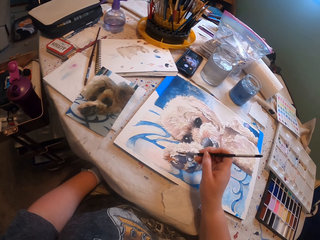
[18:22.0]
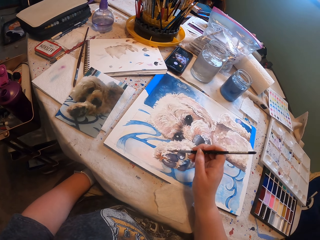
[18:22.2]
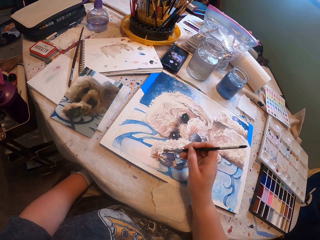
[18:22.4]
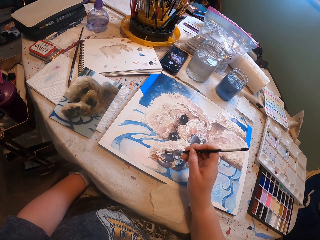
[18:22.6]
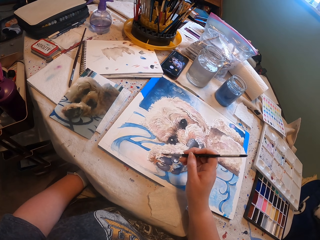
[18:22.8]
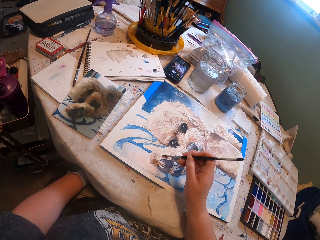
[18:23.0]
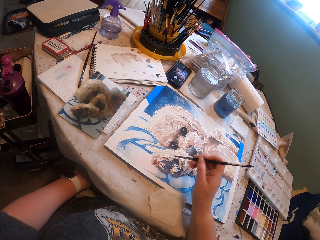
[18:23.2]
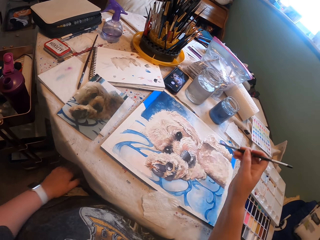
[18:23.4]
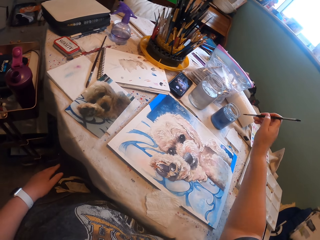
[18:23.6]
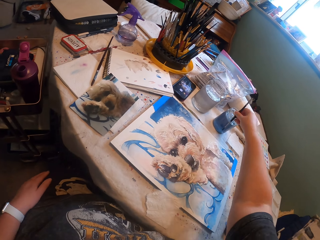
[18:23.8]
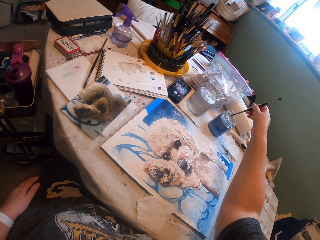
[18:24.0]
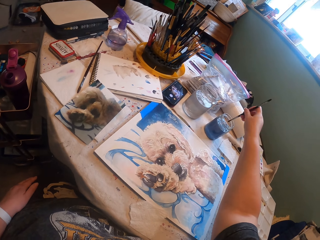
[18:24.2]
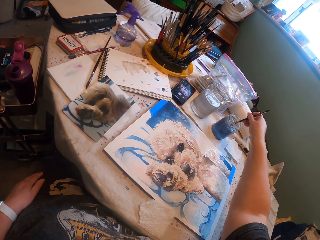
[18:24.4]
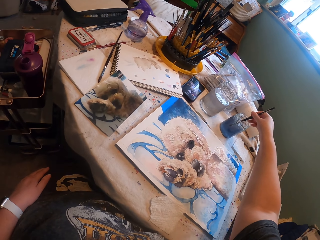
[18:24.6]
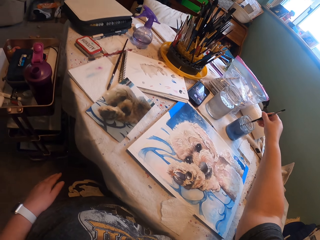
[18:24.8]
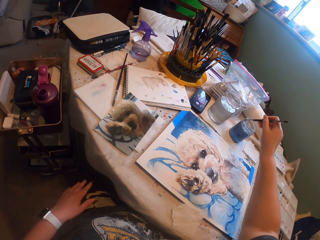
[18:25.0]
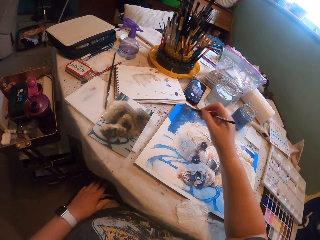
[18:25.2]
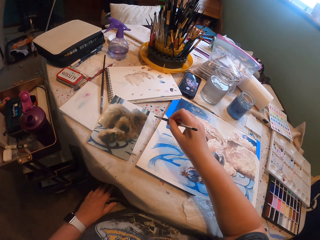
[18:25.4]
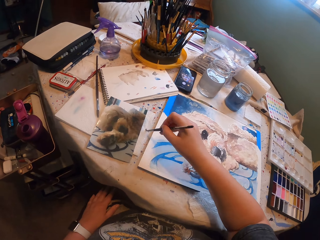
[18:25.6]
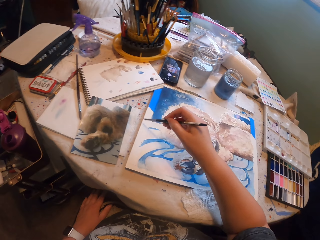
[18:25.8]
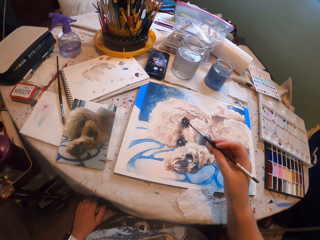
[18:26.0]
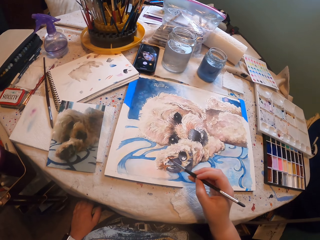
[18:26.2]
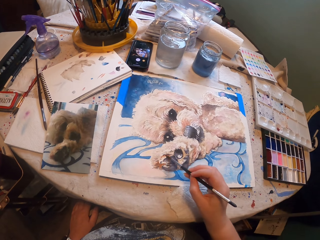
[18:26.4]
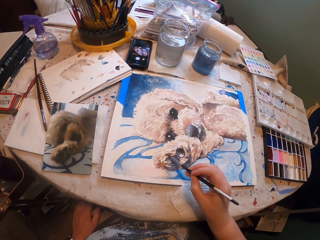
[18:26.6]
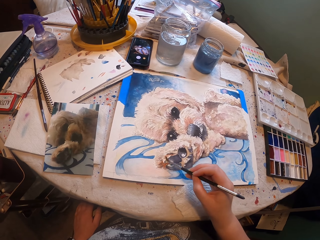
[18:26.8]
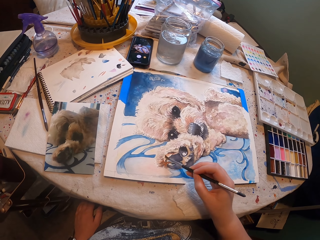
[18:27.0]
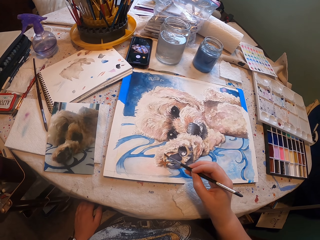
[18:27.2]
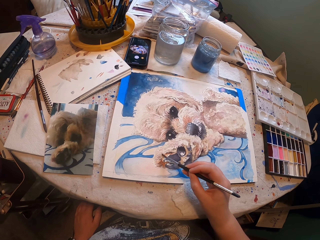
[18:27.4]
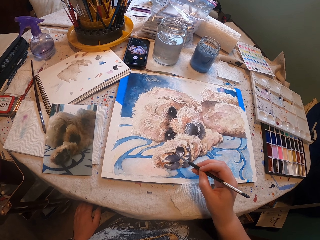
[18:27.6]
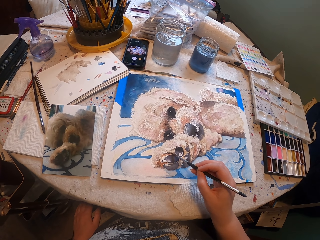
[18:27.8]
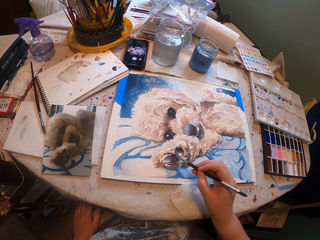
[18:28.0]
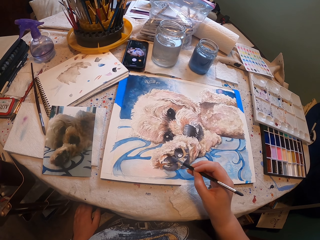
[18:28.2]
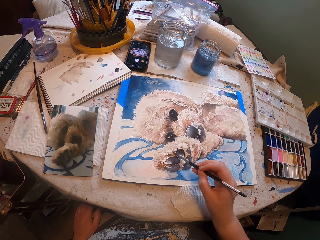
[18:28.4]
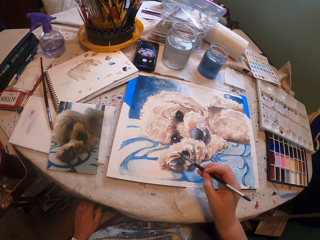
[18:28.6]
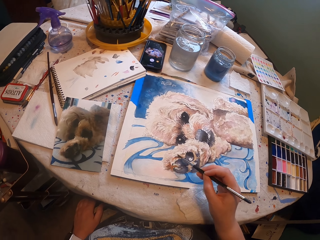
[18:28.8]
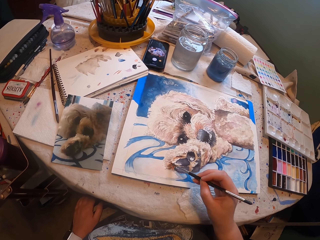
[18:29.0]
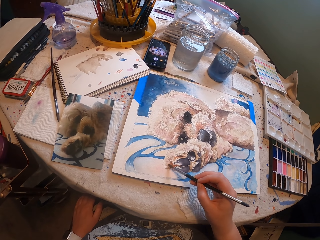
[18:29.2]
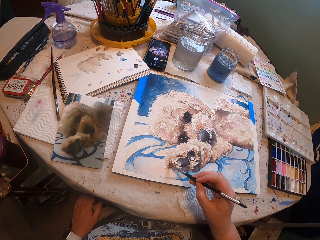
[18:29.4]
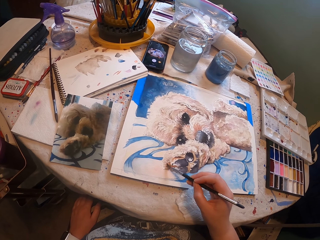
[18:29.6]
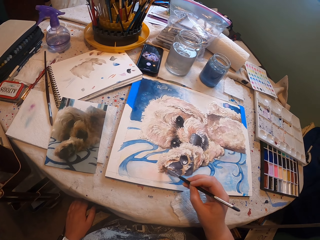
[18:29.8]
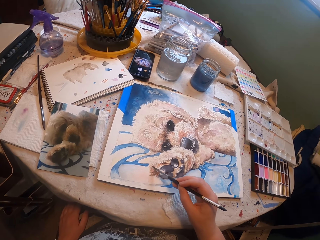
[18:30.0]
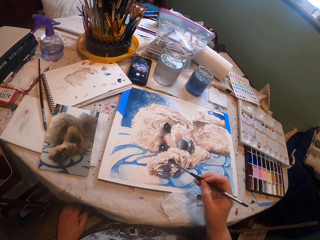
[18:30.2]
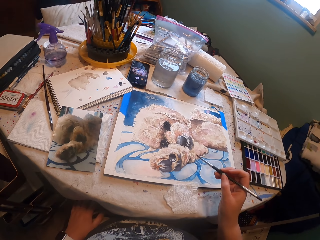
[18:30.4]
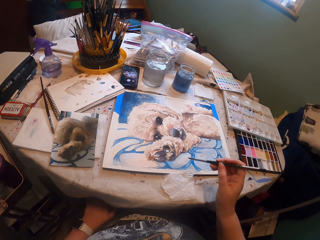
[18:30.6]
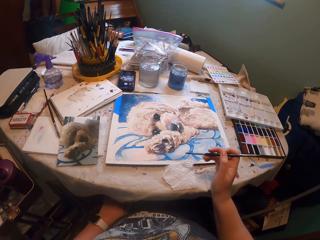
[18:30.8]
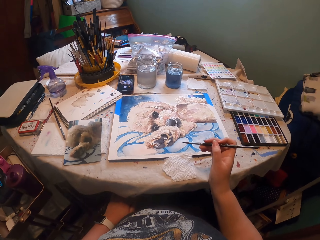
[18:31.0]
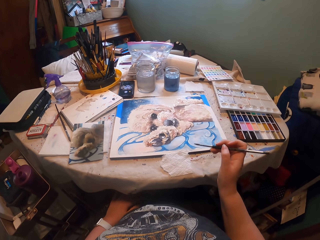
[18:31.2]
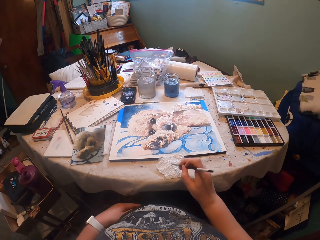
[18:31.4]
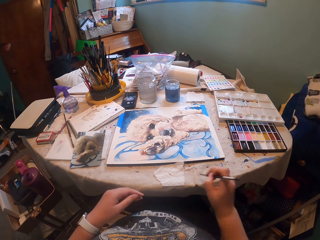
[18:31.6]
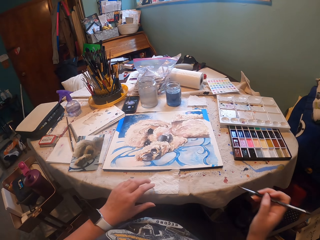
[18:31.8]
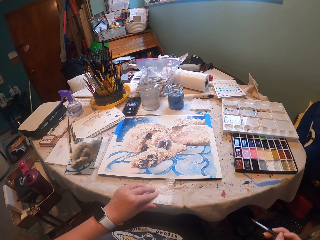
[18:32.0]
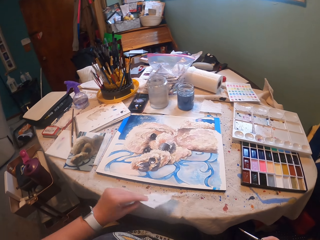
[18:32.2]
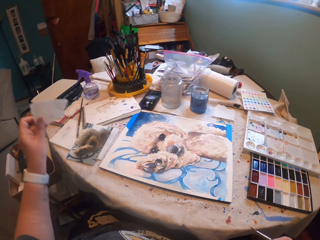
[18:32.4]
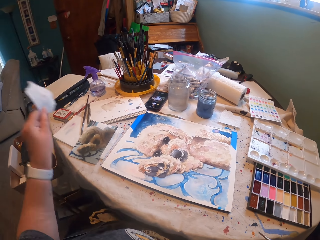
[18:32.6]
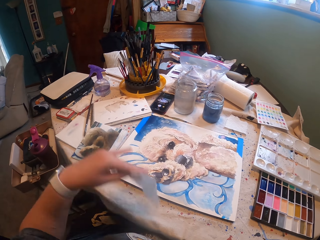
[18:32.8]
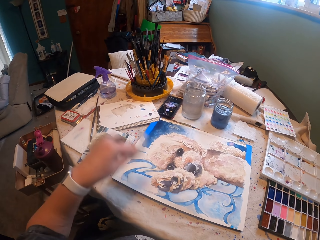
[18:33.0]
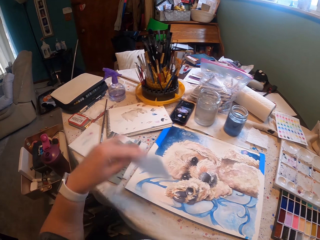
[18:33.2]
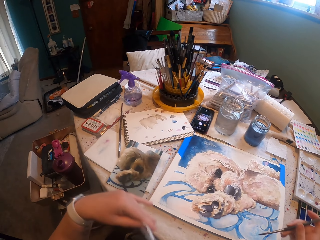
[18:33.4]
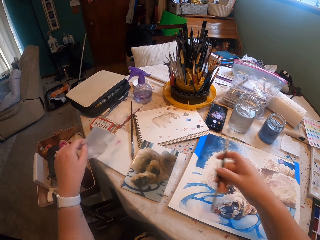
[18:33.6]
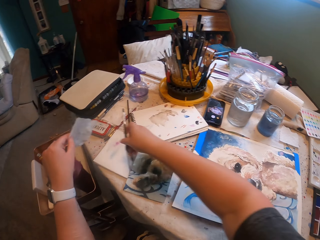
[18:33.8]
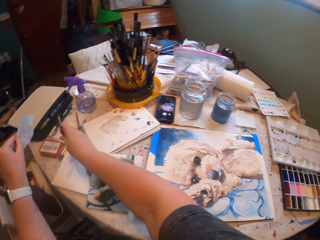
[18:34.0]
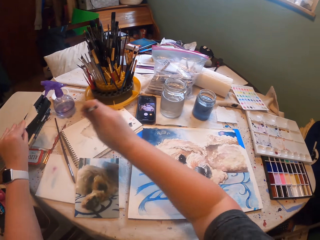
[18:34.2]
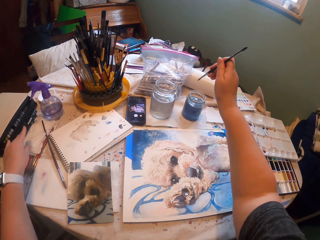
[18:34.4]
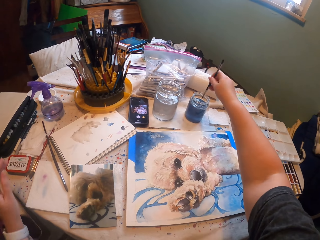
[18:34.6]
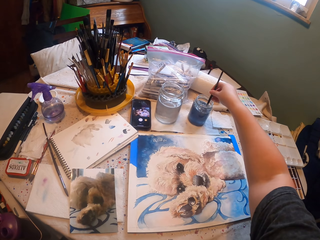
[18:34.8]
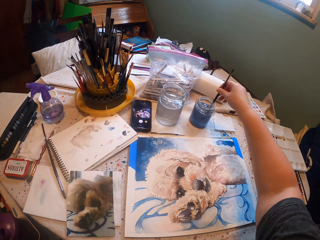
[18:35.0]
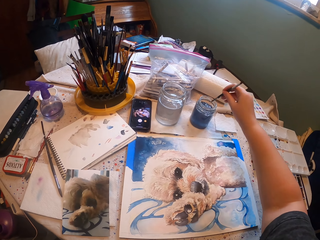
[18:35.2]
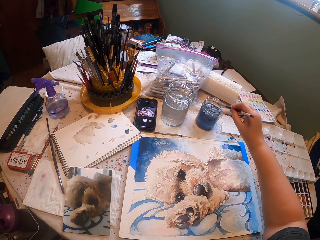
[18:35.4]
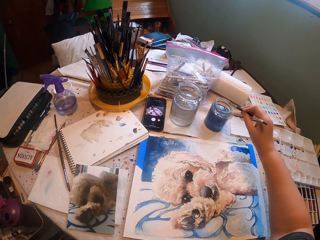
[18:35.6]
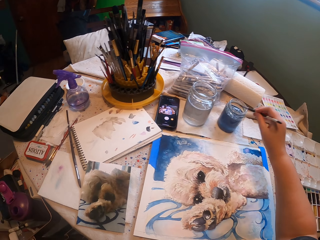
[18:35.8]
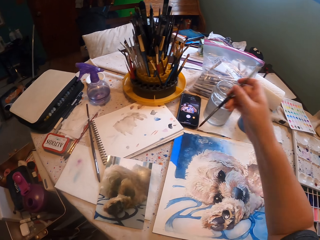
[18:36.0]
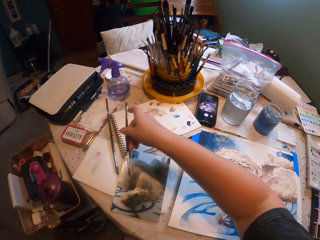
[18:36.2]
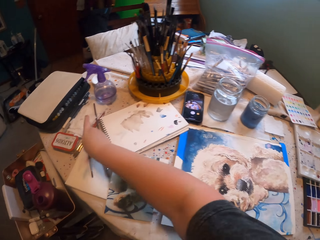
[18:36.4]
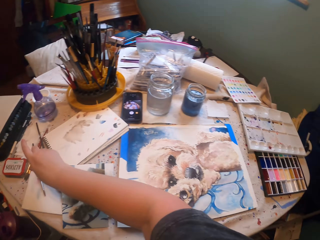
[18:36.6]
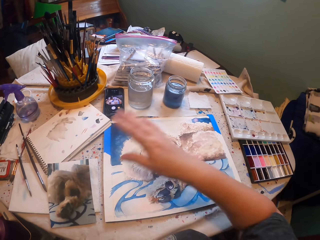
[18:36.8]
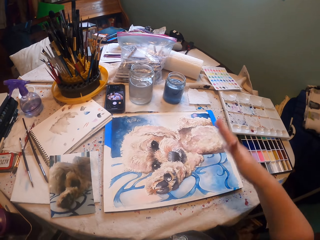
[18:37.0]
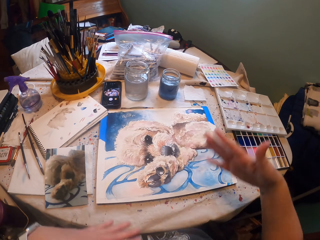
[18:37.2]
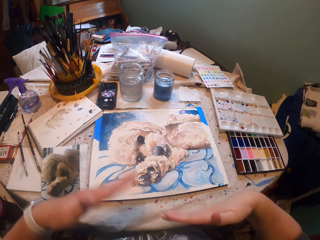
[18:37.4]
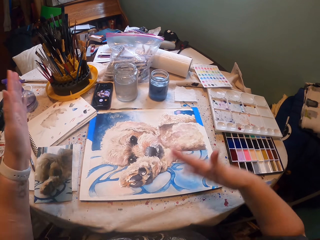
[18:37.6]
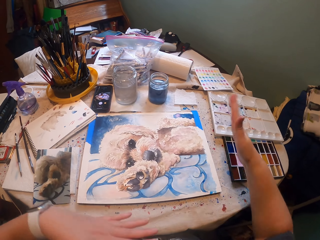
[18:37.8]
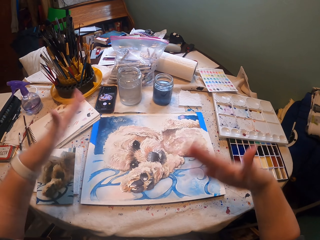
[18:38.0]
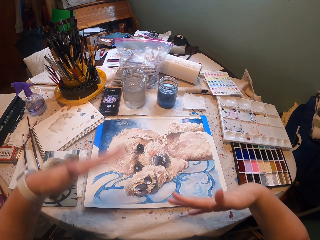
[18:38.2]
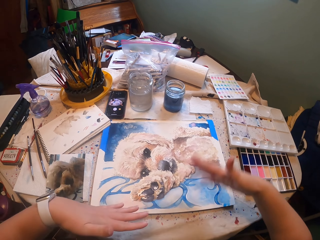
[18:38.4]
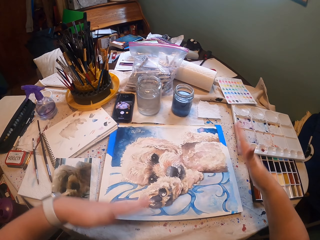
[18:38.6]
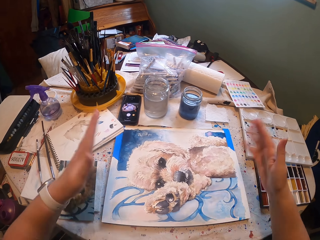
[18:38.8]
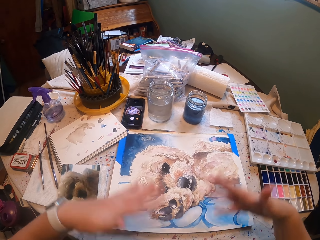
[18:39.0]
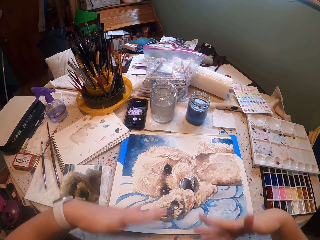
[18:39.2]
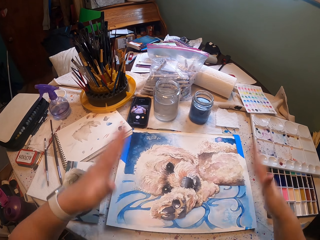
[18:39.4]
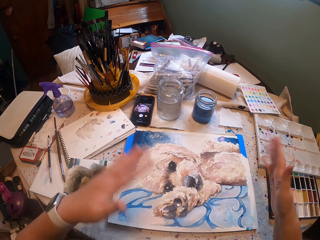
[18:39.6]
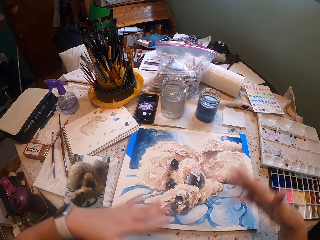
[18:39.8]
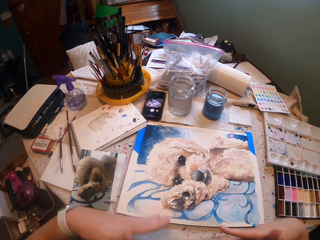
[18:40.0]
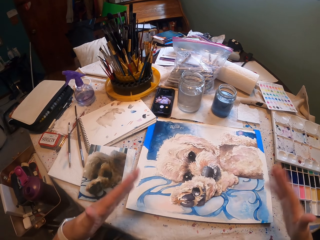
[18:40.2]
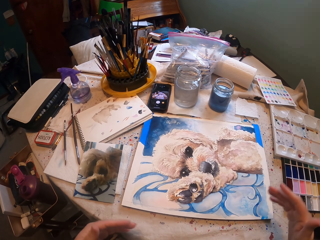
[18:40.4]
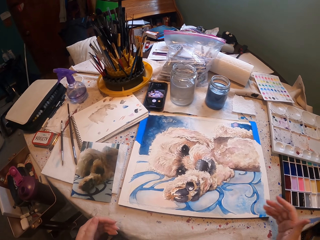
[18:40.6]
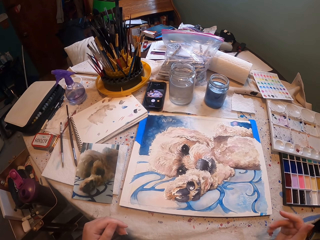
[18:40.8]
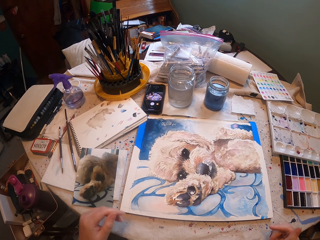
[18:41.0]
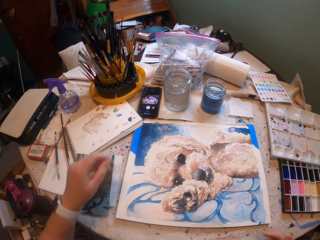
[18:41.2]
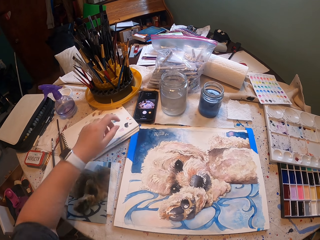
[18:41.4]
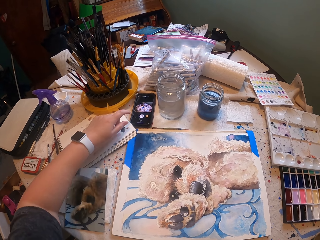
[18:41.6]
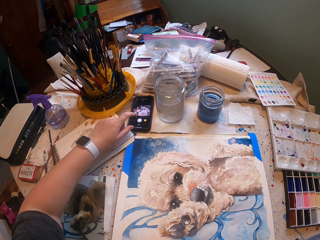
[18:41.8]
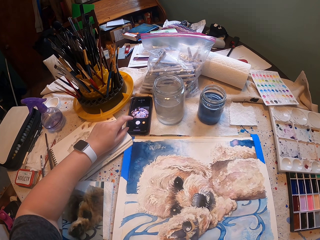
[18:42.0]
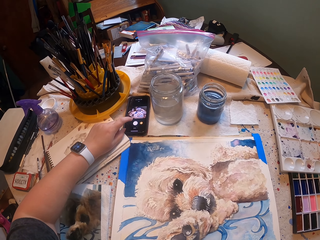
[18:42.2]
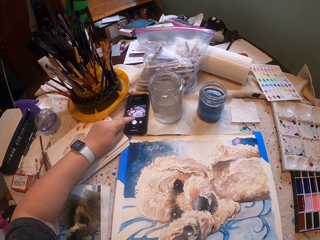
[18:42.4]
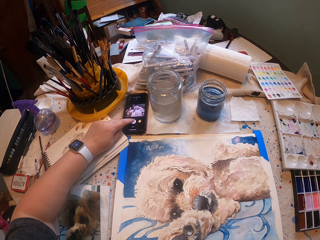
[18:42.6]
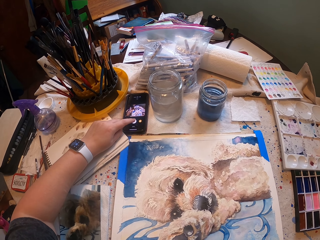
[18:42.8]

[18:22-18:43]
The camera wearer dips the paint brush inside the paints can, into the water. He brushes the table. He paints on the board with the paint brush. He picks up the tissue paper from the table. He flaps the paper in the air. He moves the tissue paper on the drawing board. He puts the tissue paper on the table. He dips the paint brush inside the paints can, in the water. He puts the paint brush on the table. He waves his hands on the drawing board. He dials the phone.
